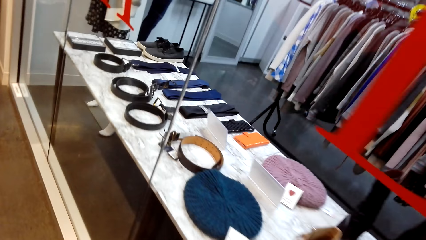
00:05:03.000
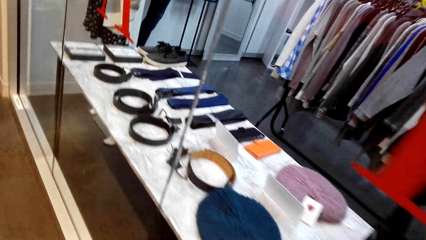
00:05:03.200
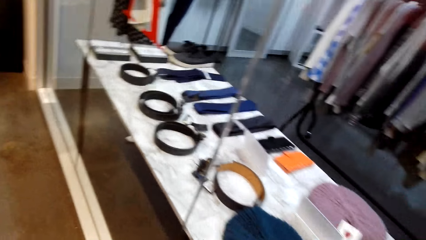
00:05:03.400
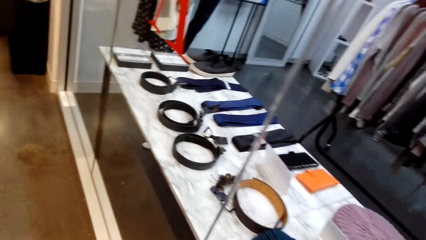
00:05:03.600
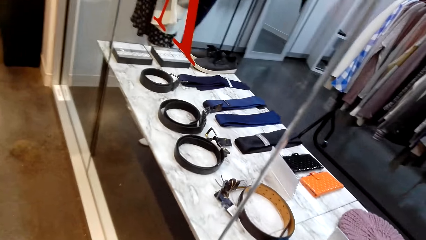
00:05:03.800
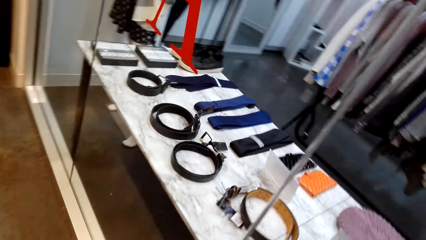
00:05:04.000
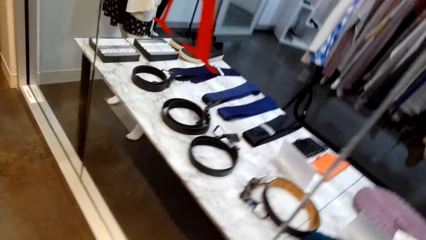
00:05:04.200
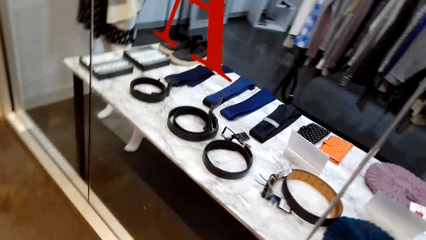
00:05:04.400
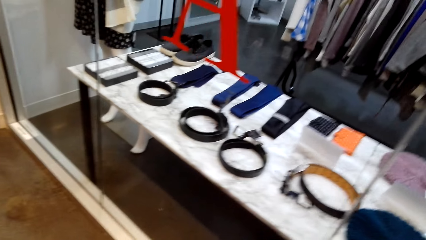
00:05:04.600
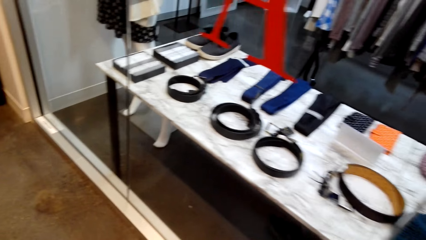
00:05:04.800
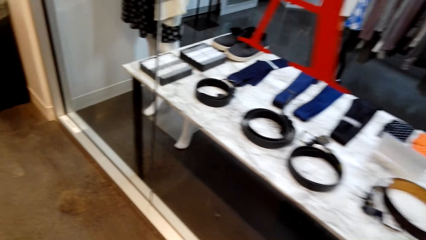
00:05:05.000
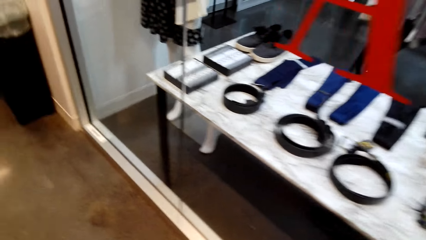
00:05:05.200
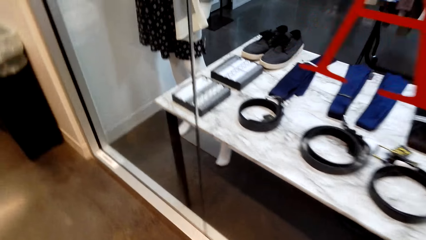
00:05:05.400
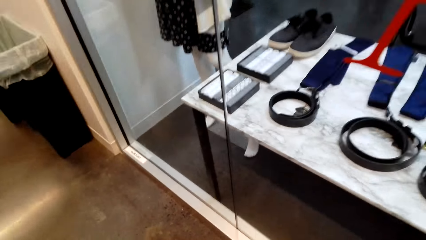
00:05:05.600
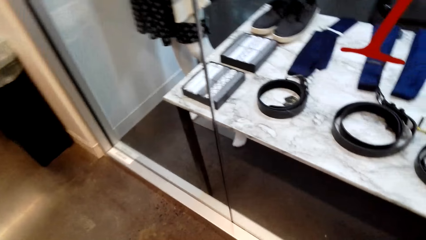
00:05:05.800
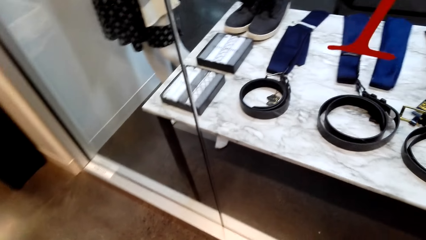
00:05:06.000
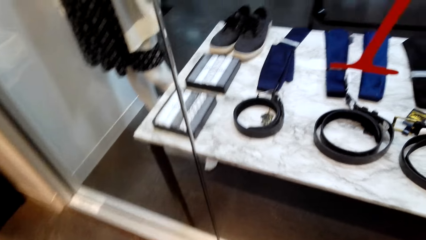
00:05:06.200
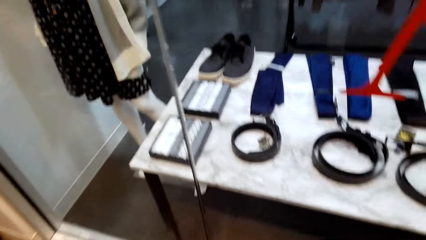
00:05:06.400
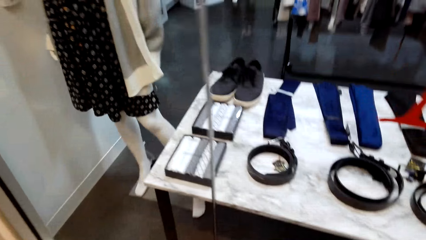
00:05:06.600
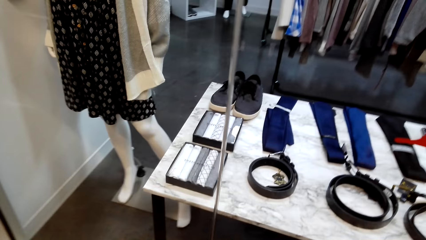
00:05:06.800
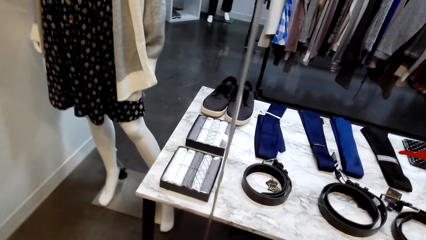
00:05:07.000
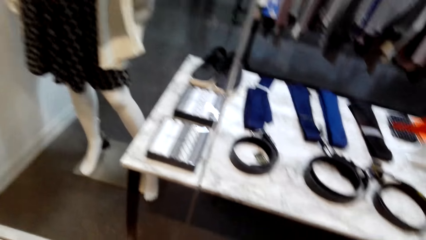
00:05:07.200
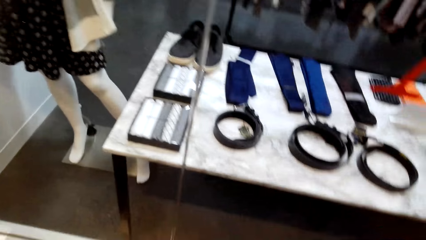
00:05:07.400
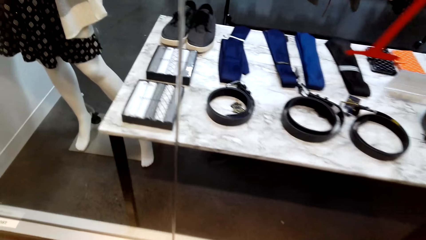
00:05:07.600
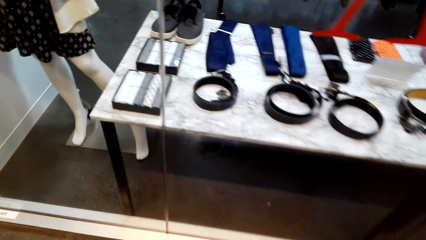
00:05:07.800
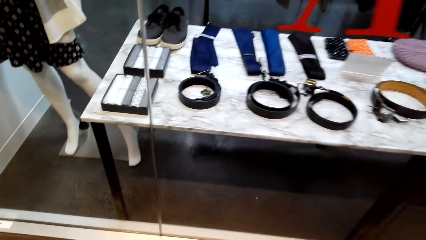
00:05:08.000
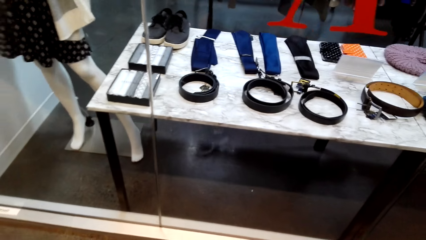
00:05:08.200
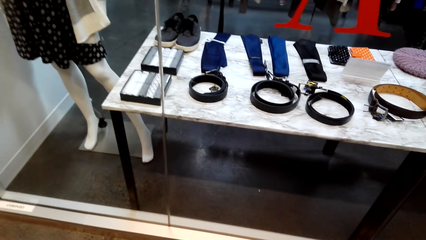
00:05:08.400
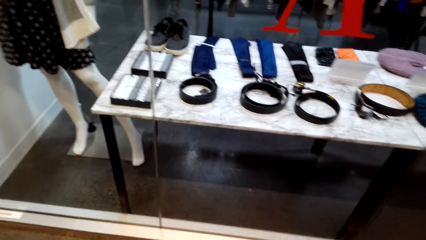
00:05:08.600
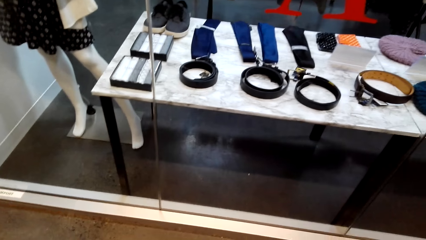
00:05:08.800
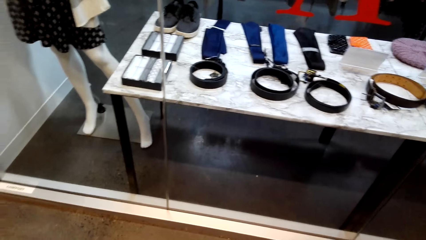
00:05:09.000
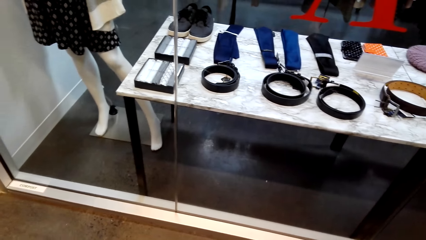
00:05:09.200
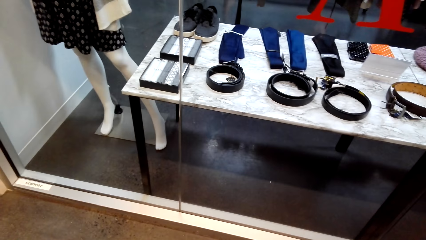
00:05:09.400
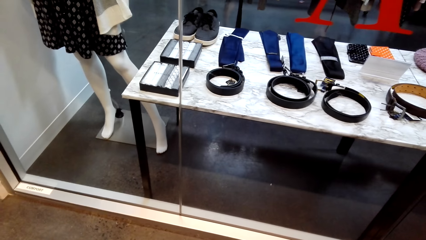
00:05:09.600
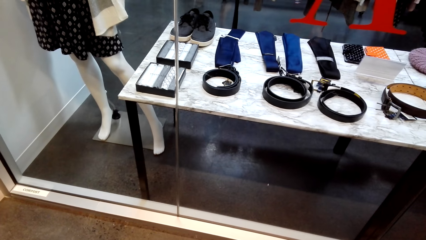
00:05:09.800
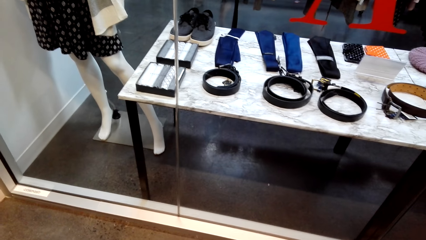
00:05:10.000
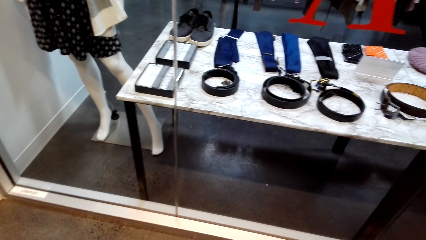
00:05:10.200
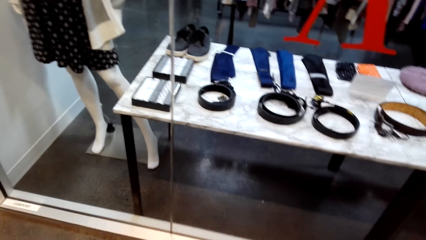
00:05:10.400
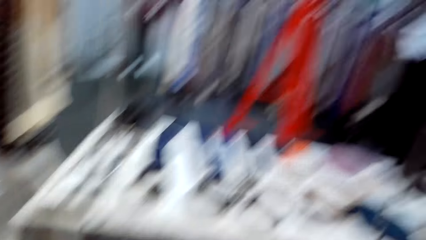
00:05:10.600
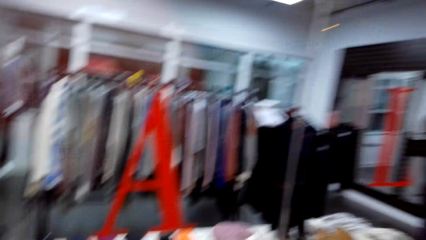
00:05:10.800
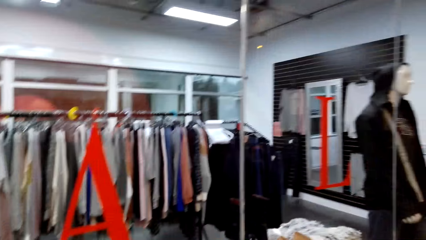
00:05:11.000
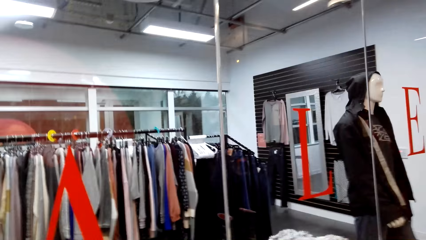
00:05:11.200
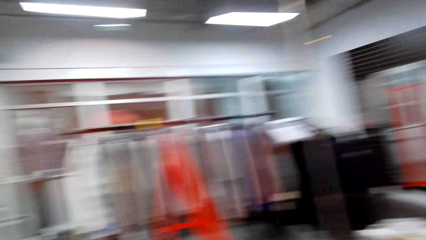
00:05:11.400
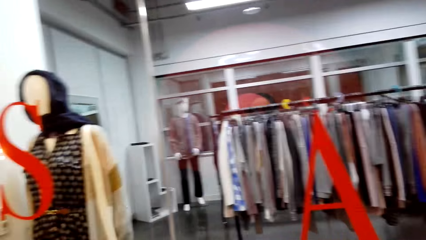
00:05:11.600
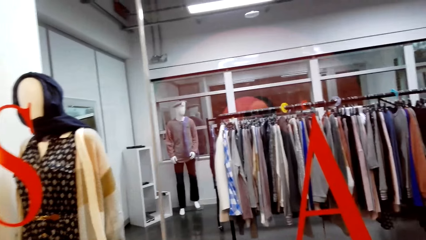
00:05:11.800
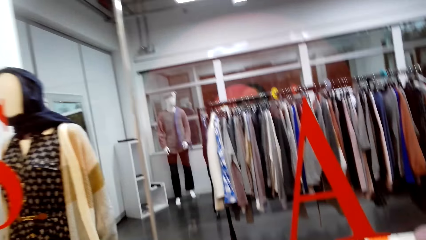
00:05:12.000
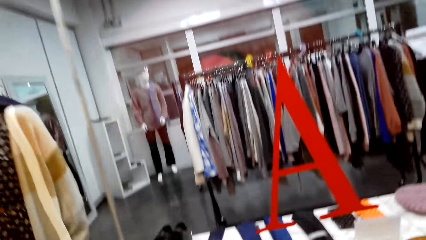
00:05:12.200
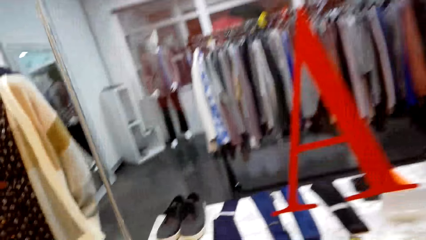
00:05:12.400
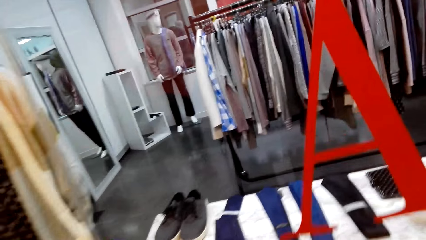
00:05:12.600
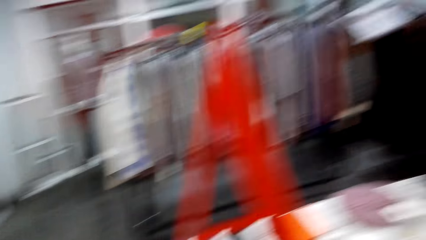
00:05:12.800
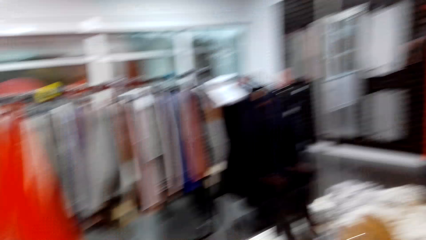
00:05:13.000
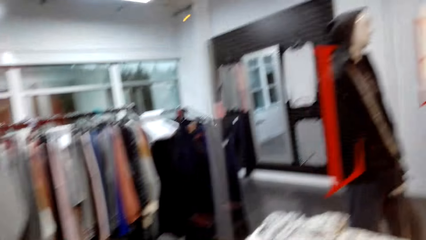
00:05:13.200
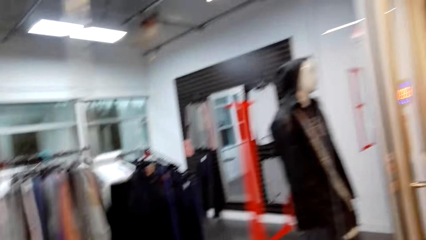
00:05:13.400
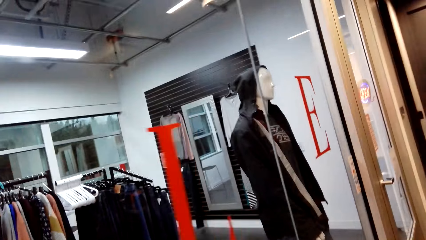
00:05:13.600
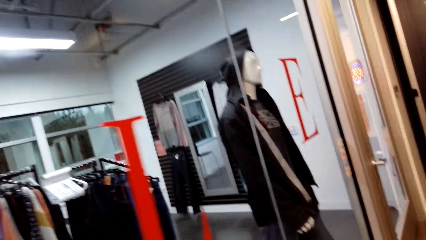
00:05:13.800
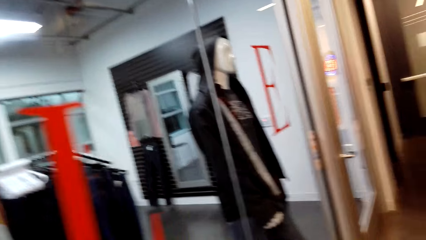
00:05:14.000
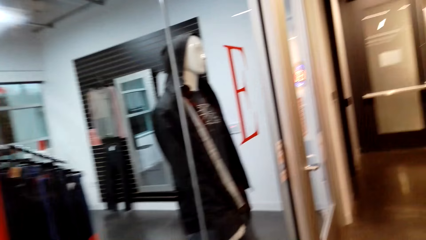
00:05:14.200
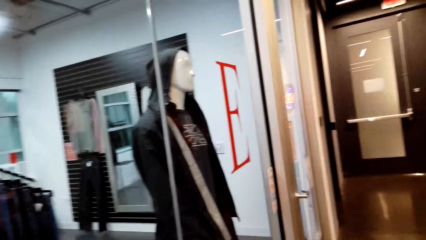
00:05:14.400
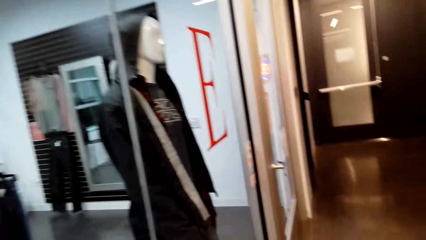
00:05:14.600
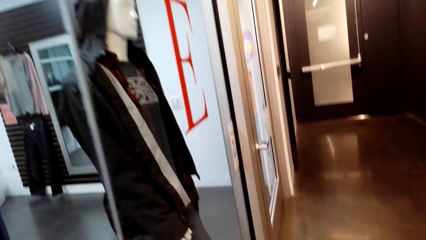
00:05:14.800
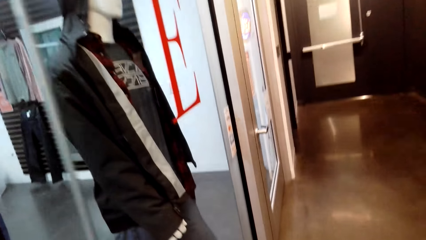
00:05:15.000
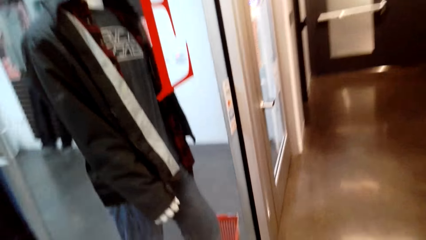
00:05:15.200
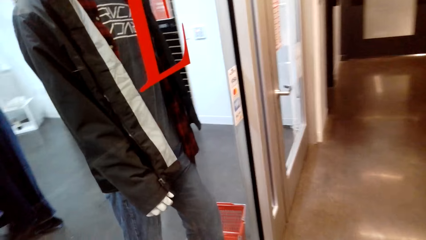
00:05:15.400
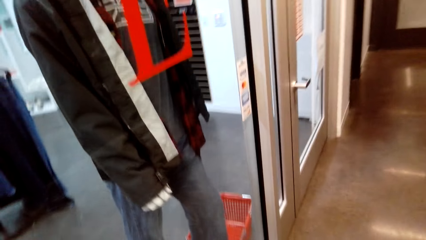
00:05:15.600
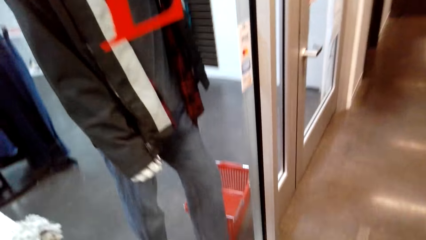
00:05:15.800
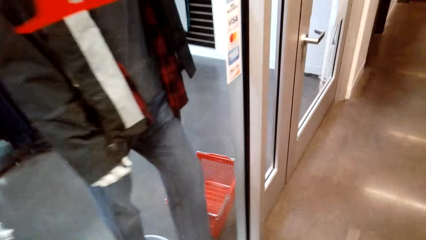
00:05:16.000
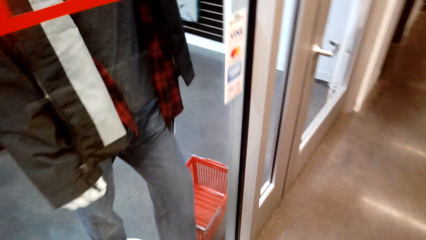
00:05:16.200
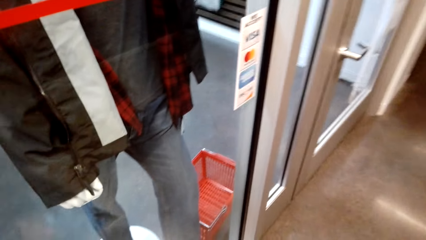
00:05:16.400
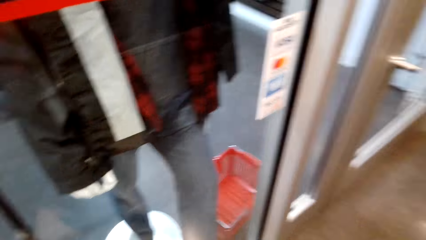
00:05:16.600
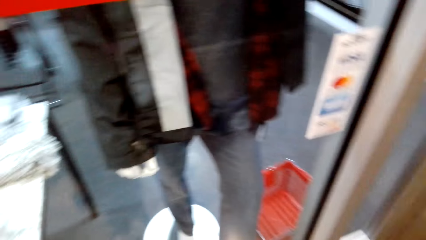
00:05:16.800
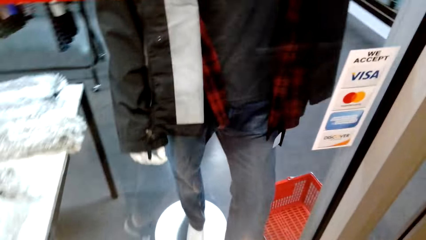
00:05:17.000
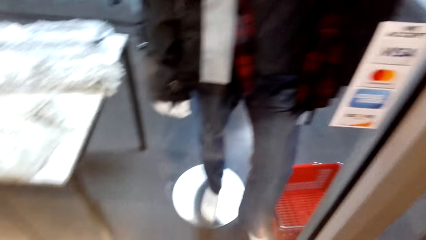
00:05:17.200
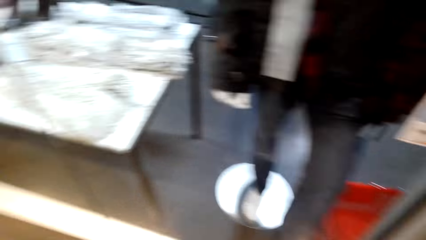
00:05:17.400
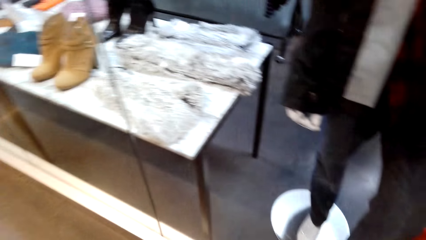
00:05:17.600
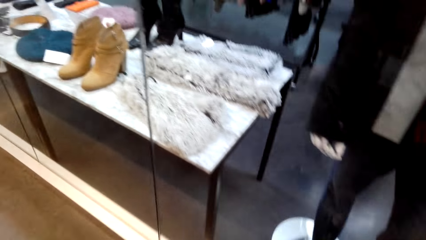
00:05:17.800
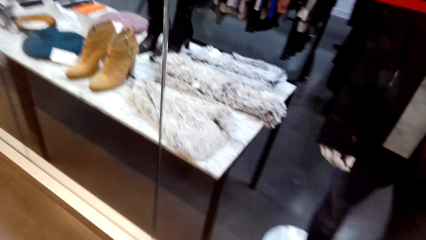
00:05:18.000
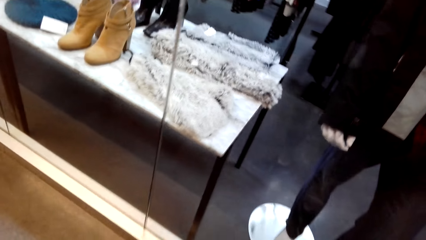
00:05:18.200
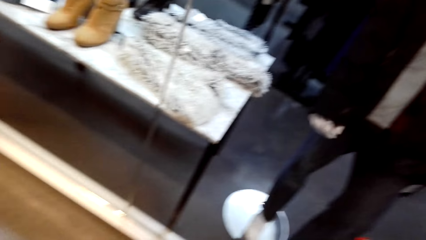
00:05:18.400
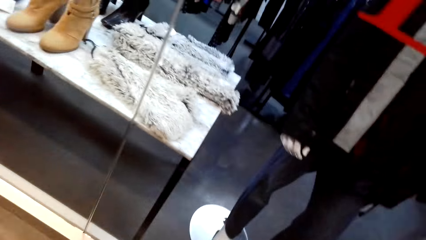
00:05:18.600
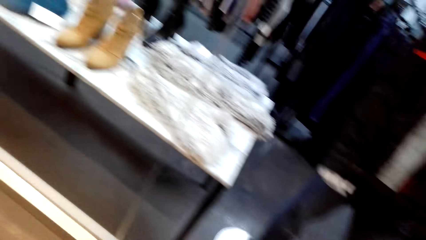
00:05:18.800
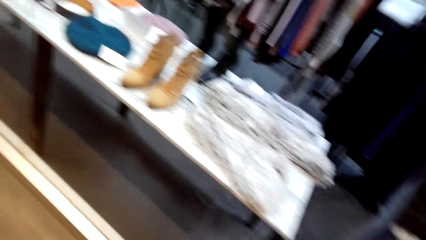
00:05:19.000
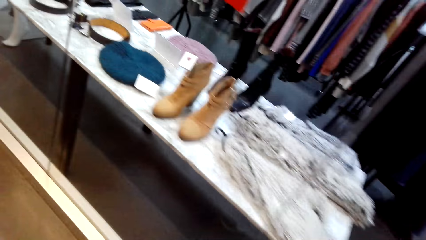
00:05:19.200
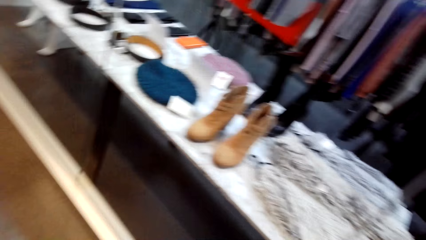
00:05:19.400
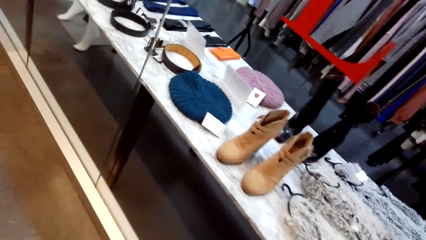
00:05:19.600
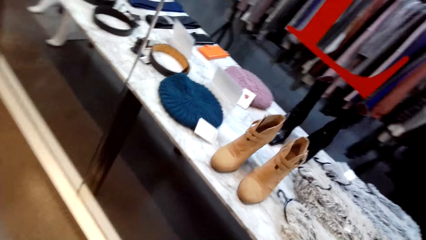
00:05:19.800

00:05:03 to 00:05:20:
The camera wearer walks around. They look around. They walk.
